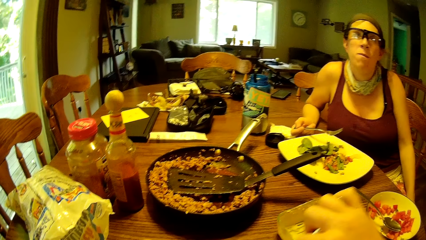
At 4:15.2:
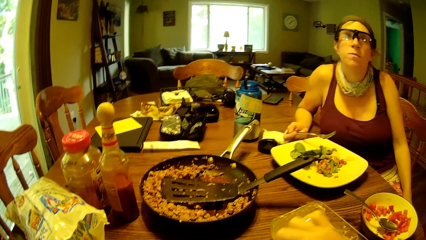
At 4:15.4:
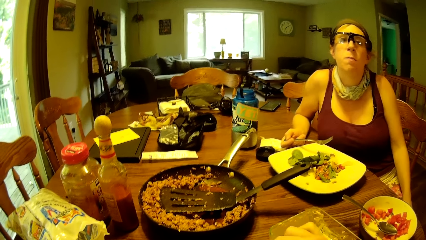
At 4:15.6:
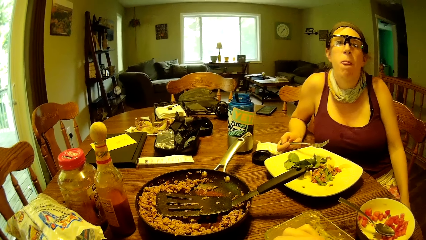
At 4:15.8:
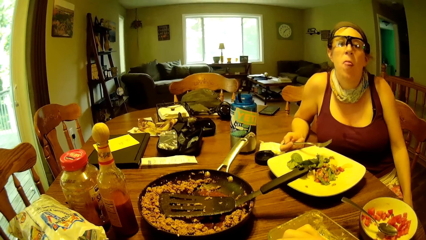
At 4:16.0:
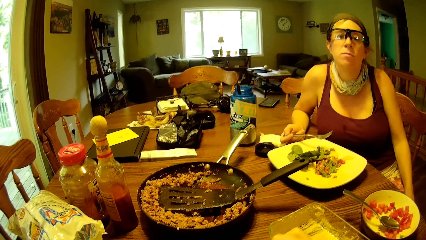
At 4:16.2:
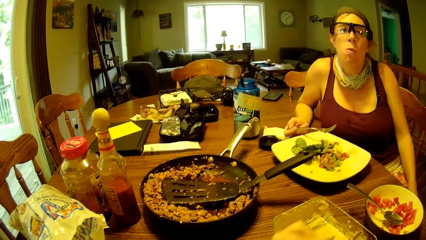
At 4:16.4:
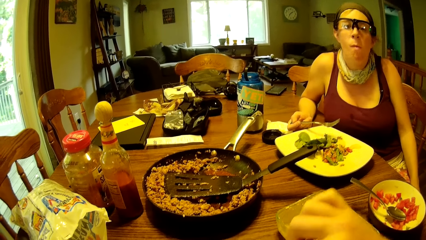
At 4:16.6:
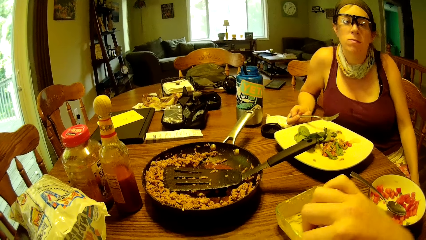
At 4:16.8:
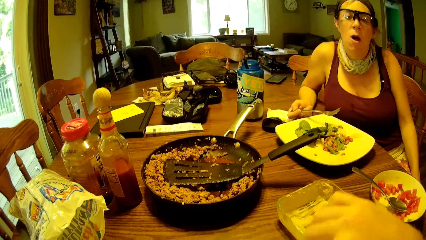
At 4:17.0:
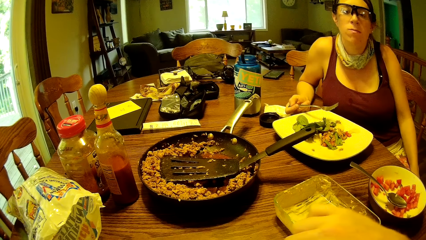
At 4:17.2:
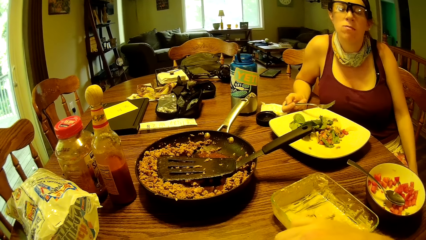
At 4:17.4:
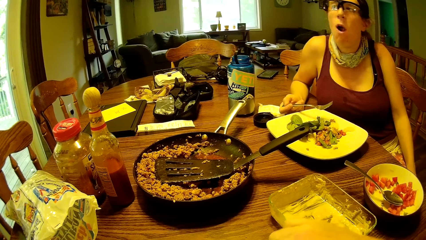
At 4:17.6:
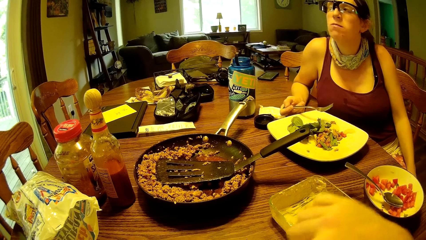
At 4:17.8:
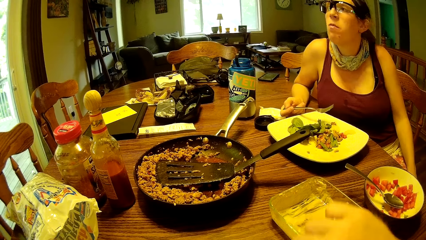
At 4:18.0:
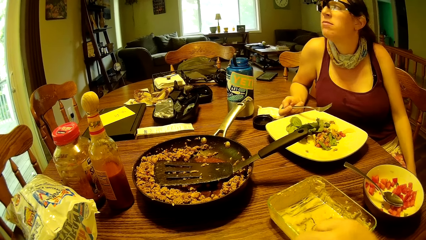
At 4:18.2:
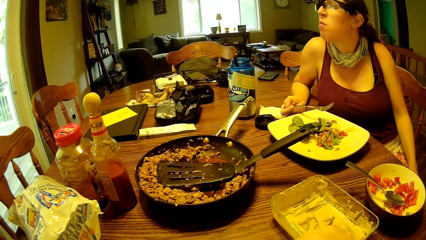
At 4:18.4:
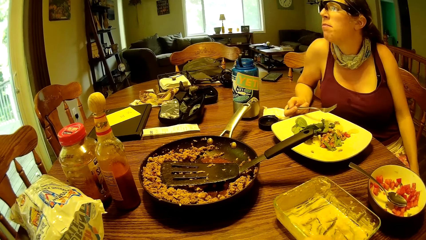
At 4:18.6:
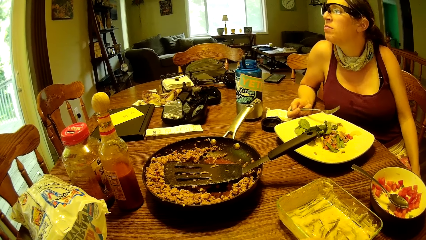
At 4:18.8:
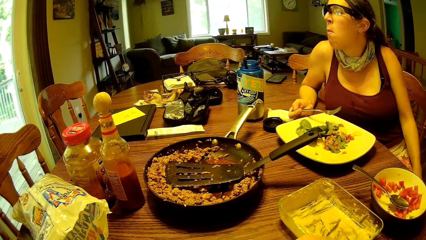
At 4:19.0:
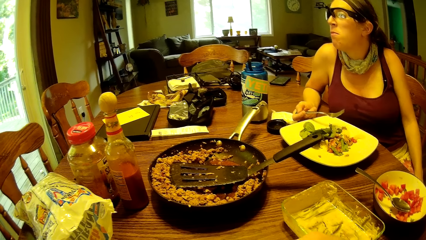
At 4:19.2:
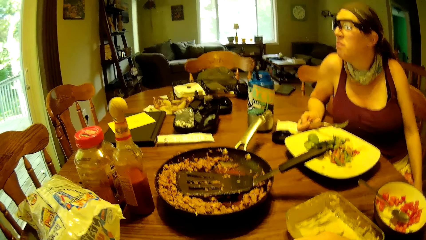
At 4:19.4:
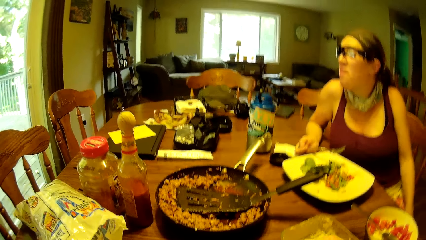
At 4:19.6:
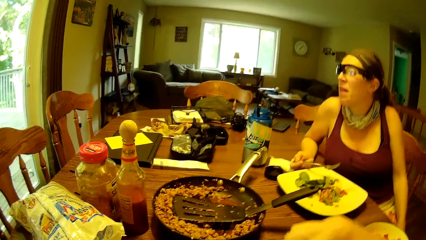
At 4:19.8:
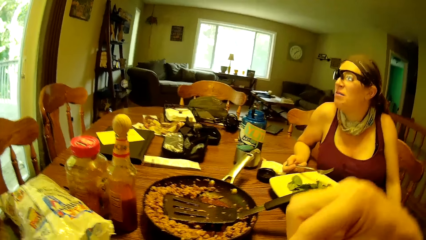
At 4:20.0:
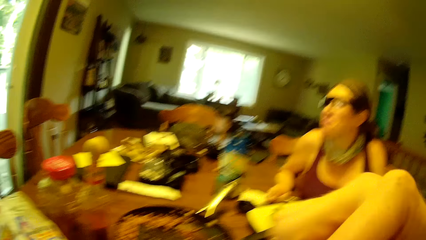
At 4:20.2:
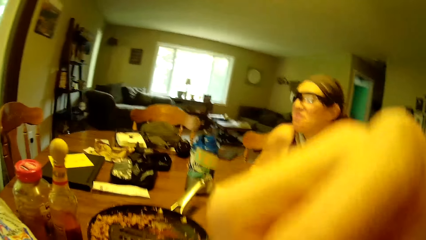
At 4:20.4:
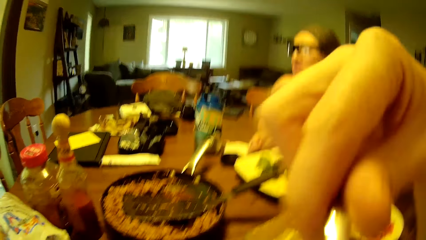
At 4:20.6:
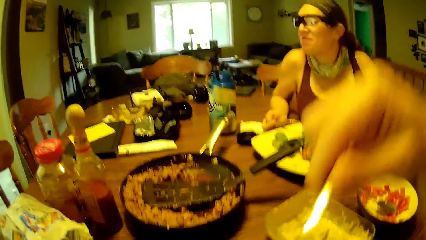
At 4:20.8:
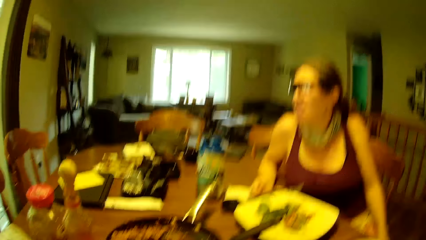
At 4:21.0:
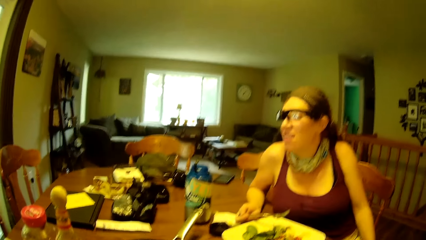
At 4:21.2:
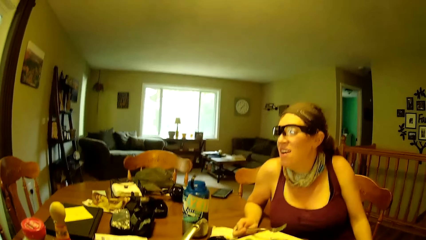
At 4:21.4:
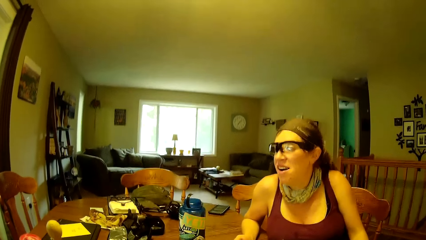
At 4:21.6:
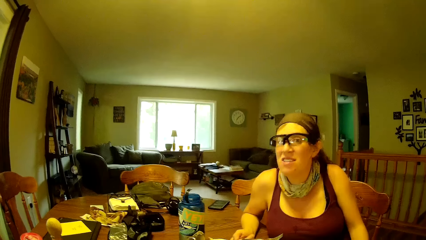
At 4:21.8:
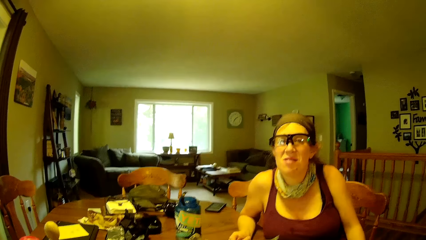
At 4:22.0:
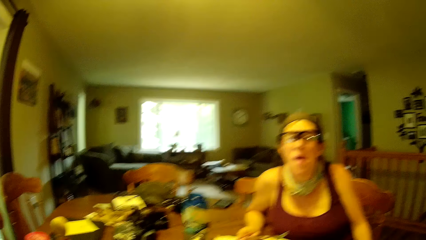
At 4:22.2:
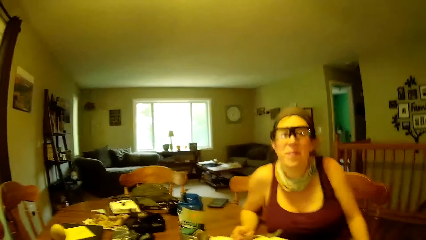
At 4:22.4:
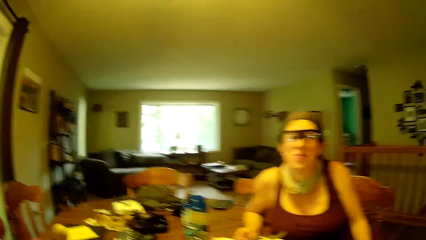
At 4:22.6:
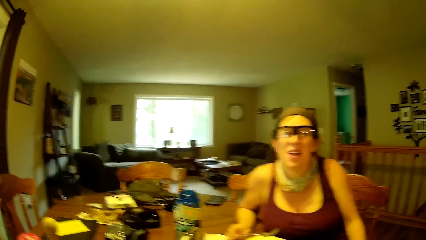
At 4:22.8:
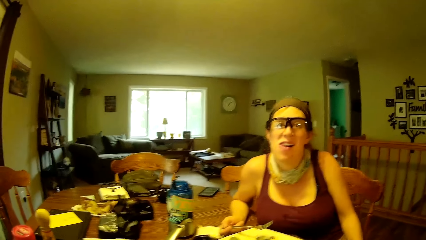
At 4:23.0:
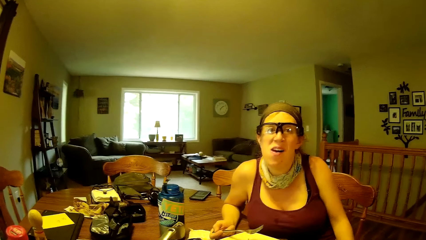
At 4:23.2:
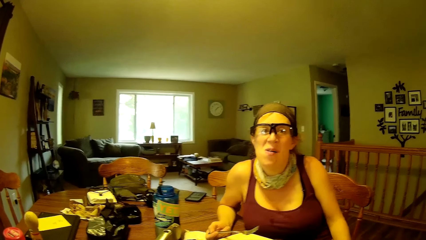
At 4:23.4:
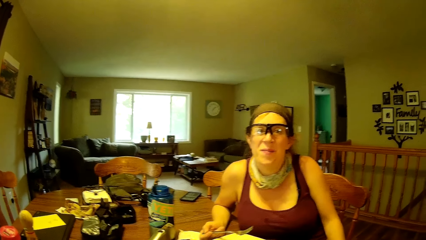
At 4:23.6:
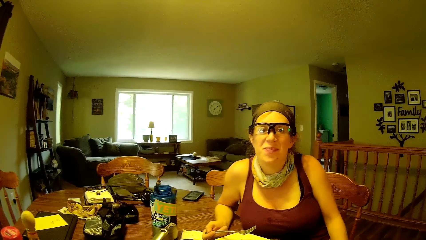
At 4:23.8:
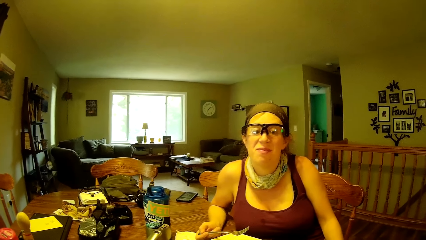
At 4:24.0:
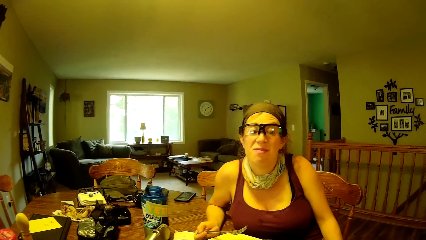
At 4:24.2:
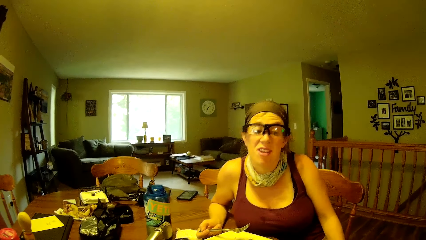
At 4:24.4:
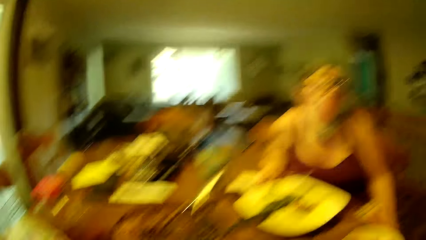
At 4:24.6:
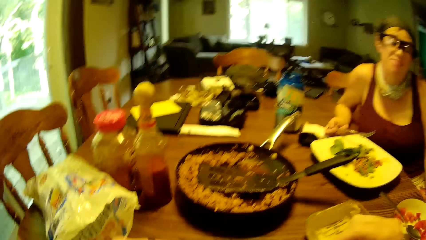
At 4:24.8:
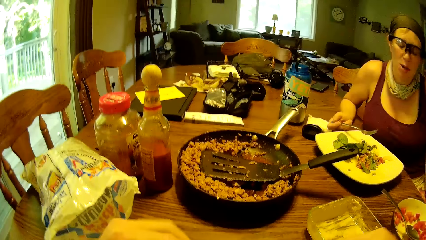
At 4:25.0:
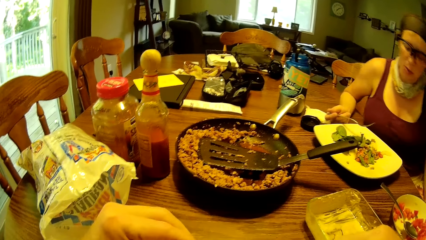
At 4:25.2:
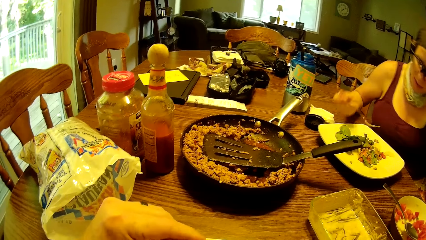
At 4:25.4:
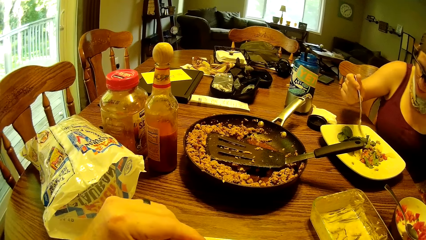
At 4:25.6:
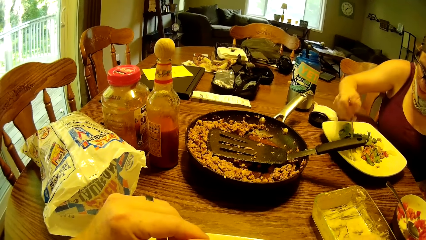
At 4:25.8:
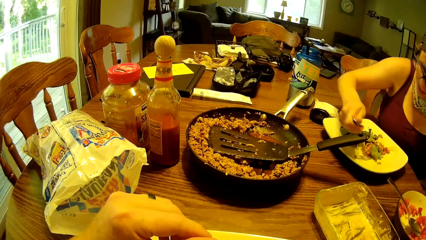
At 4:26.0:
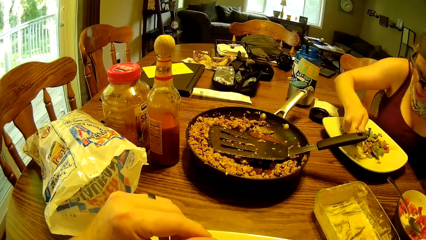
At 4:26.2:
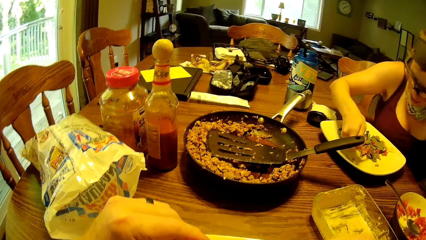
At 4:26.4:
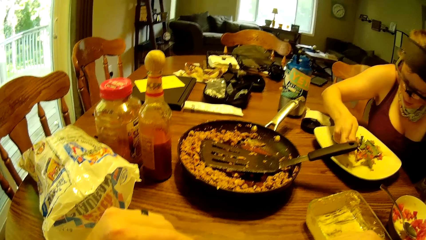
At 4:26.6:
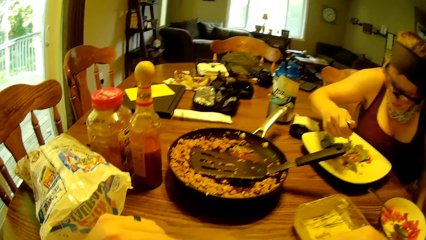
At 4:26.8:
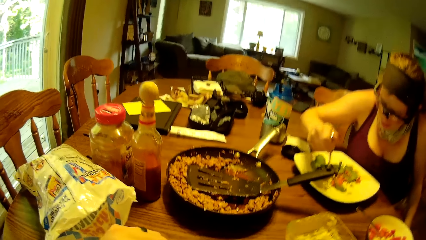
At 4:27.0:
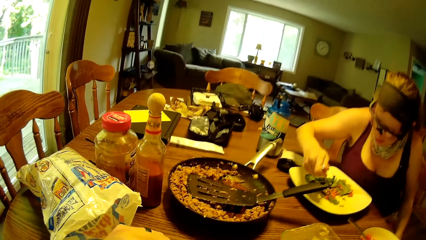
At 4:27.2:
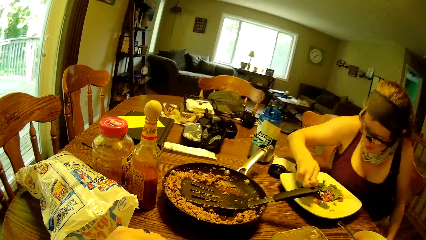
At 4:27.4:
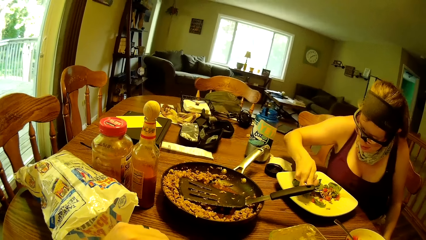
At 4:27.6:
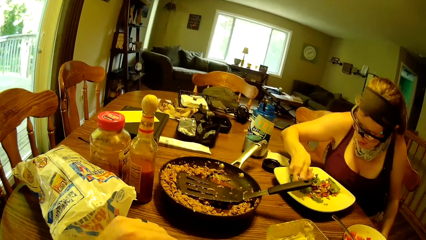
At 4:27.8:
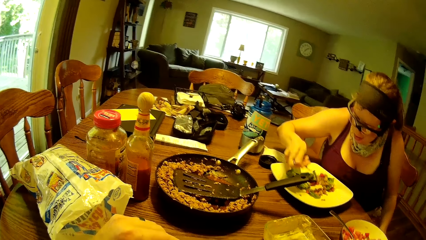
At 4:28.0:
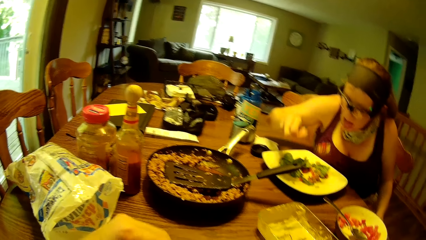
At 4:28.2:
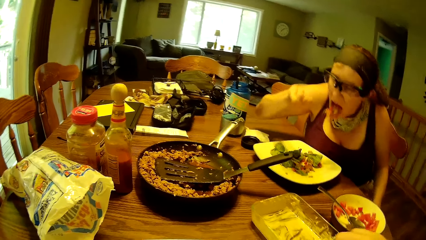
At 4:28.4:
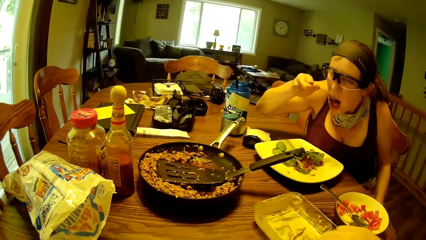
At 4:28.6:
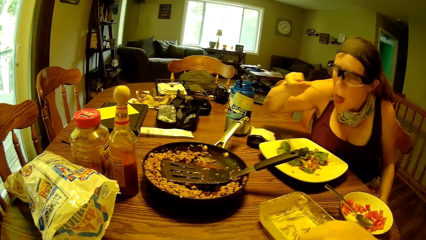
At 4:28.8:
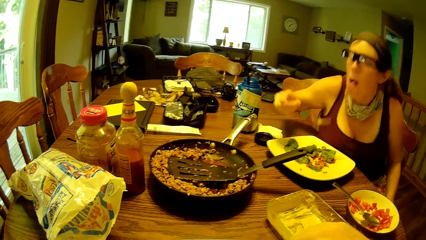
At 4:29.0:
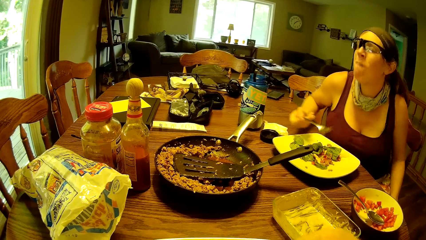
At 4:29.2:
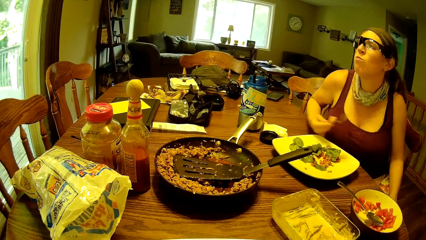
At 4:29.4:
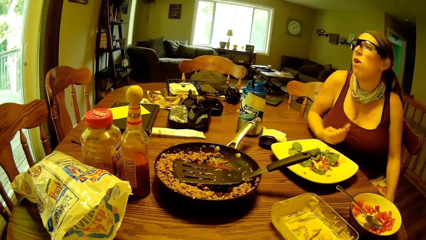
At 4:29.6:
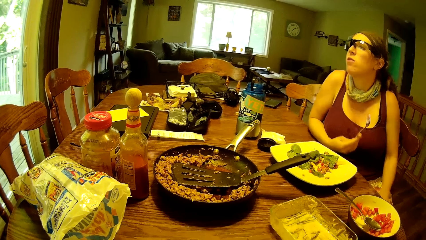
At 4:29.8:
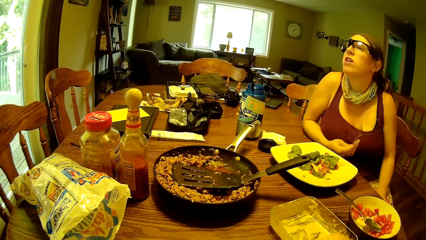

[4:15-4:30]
The camera wearer eats the food from his plate with the fork. A woman scoops the food with the fork. The woman eats the food from her plate with the fork. The woman rests her right forearm on the edge of the dining table.
